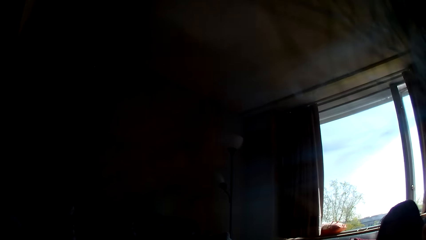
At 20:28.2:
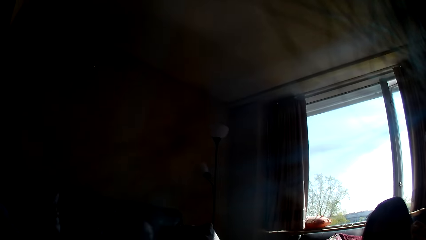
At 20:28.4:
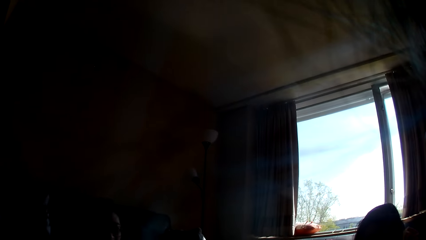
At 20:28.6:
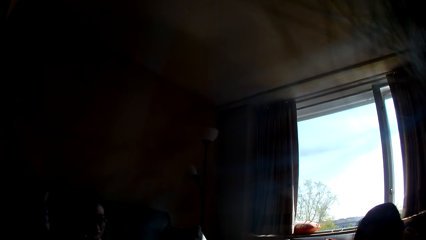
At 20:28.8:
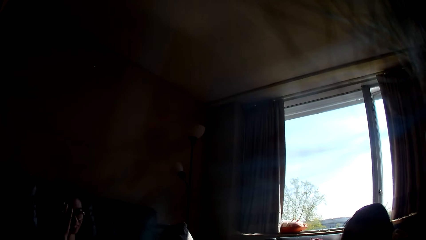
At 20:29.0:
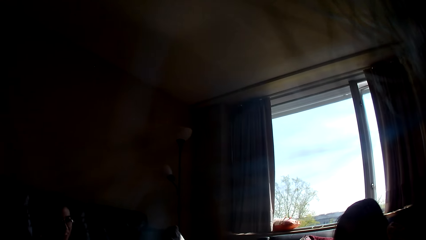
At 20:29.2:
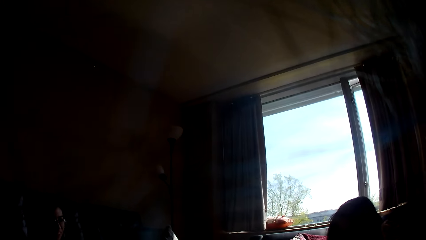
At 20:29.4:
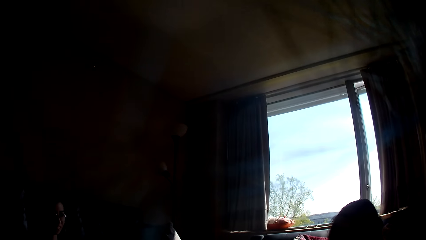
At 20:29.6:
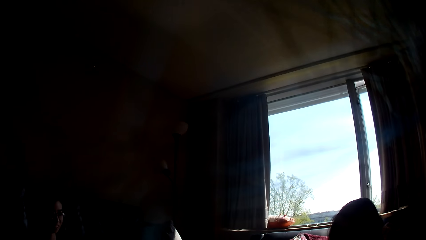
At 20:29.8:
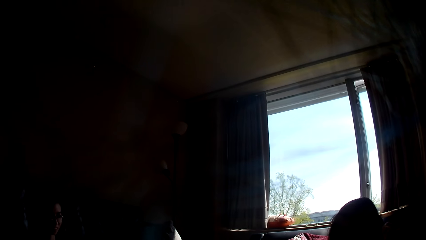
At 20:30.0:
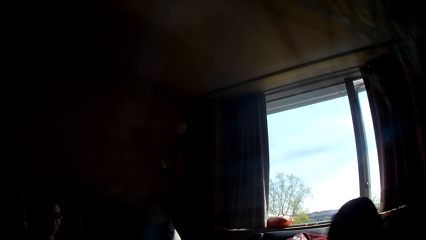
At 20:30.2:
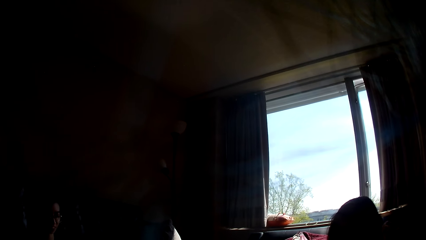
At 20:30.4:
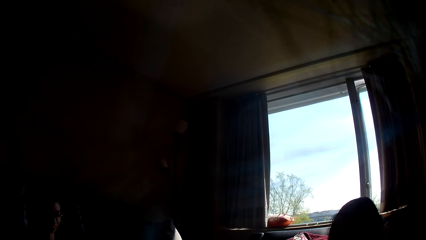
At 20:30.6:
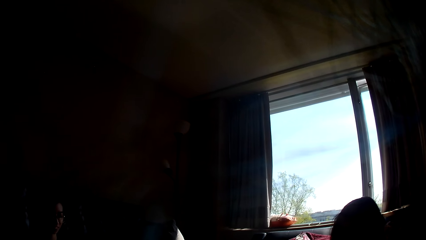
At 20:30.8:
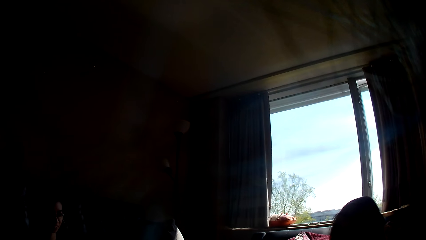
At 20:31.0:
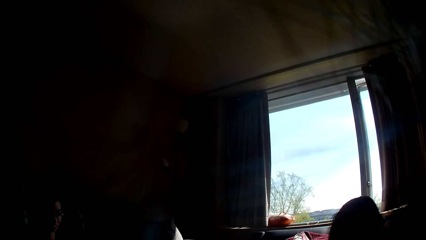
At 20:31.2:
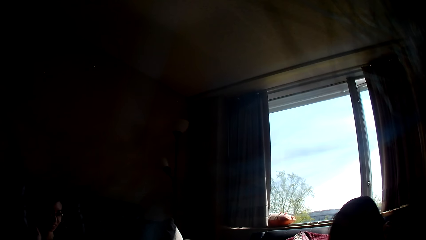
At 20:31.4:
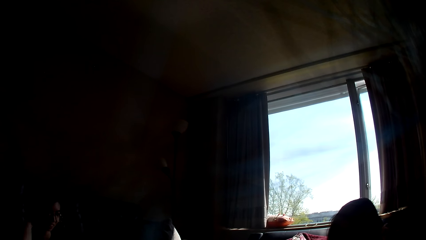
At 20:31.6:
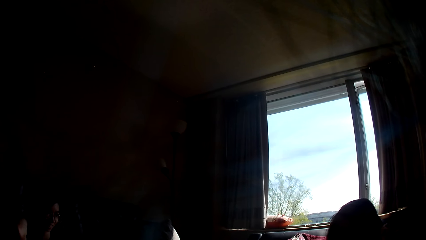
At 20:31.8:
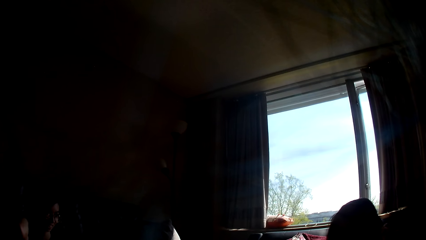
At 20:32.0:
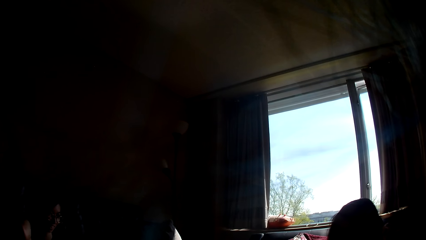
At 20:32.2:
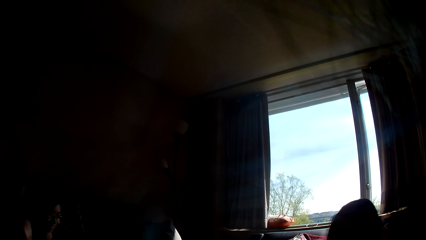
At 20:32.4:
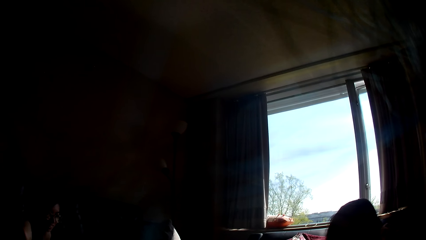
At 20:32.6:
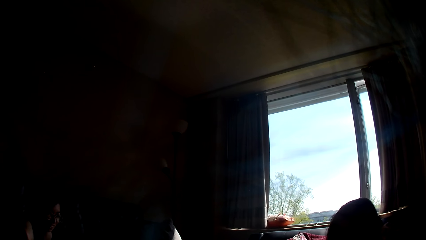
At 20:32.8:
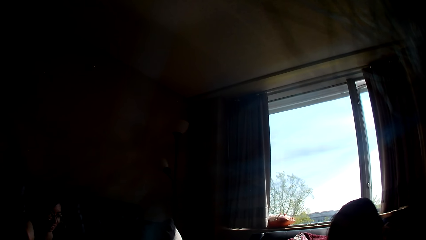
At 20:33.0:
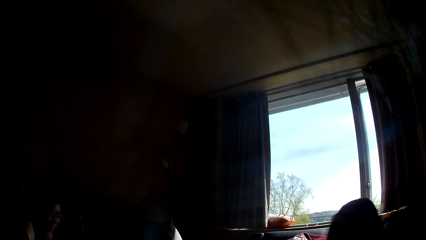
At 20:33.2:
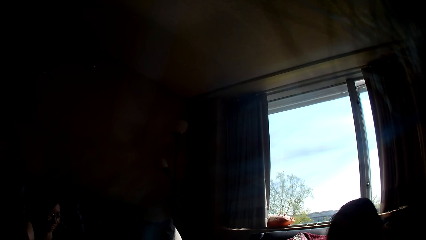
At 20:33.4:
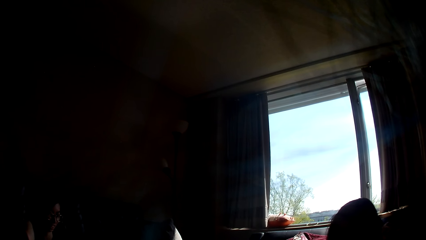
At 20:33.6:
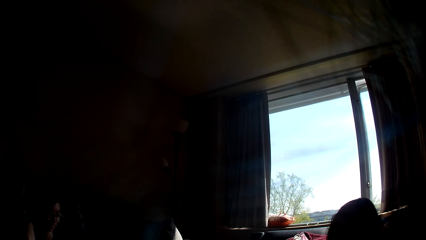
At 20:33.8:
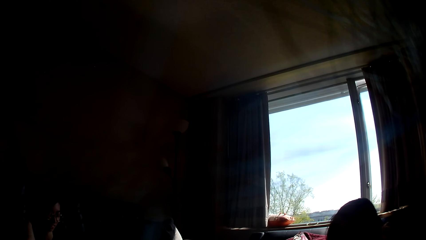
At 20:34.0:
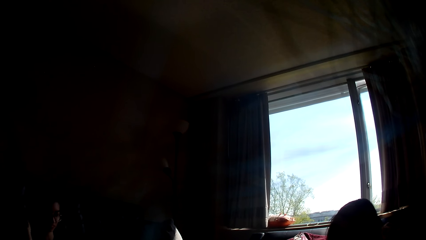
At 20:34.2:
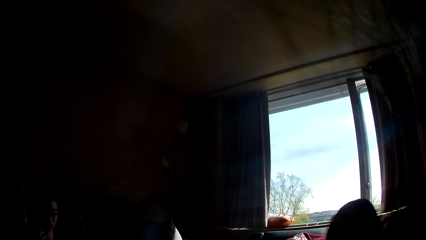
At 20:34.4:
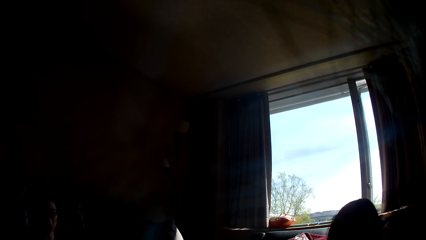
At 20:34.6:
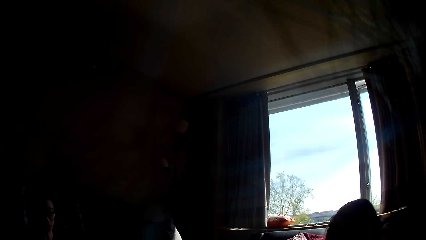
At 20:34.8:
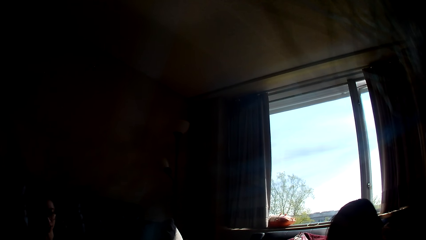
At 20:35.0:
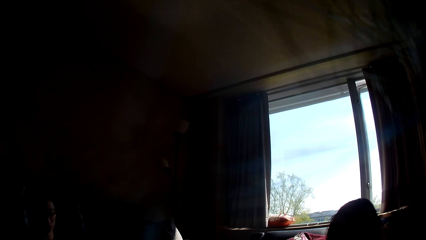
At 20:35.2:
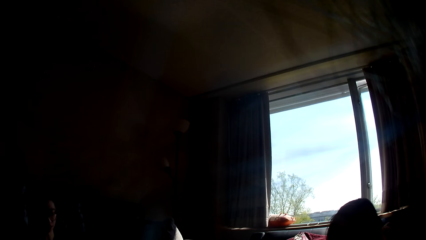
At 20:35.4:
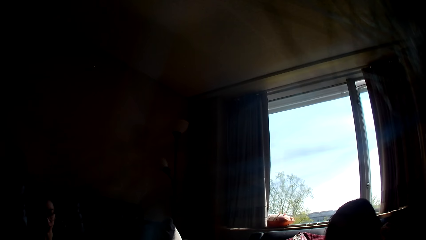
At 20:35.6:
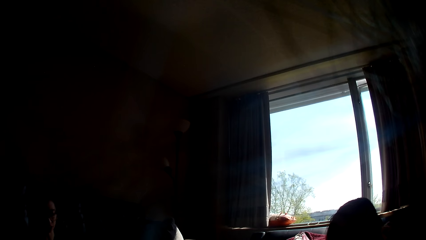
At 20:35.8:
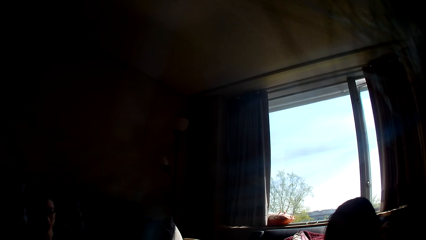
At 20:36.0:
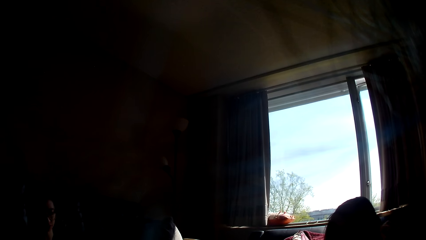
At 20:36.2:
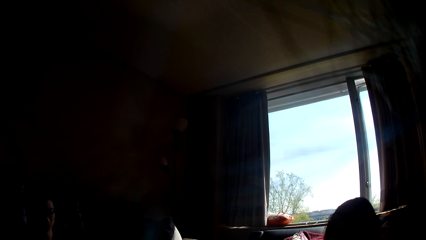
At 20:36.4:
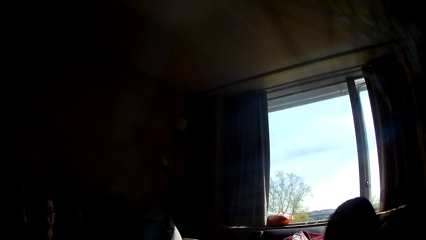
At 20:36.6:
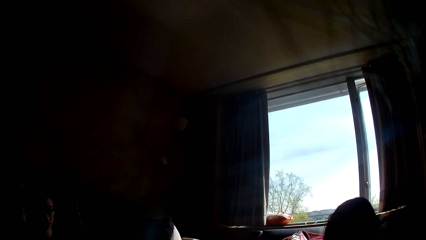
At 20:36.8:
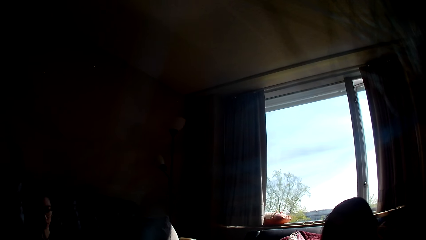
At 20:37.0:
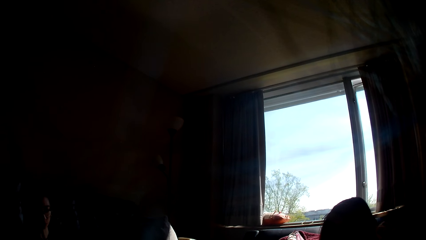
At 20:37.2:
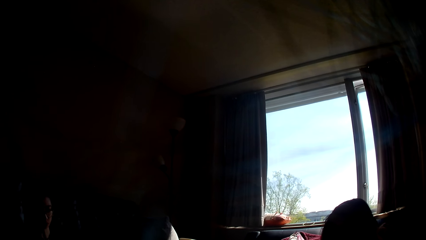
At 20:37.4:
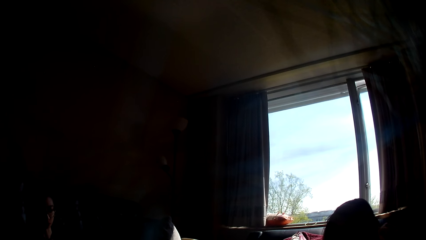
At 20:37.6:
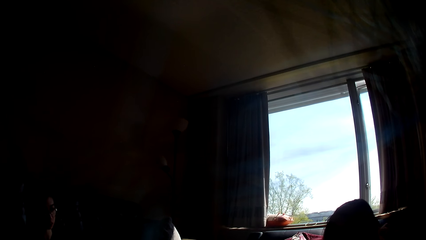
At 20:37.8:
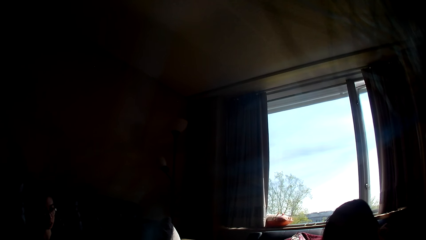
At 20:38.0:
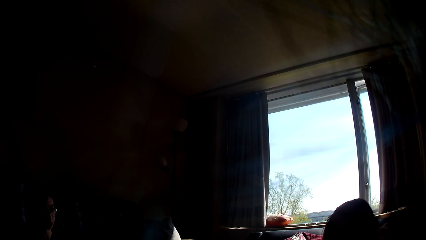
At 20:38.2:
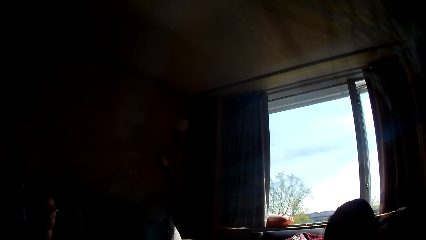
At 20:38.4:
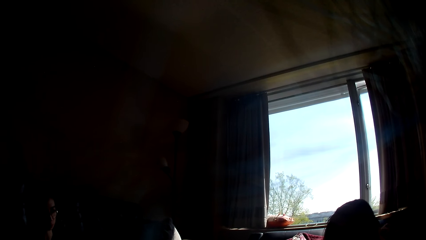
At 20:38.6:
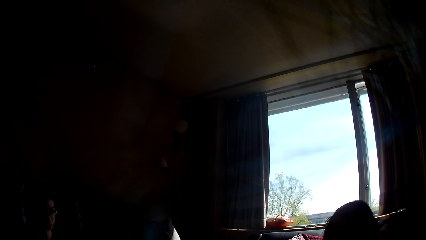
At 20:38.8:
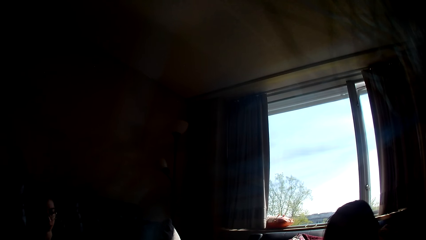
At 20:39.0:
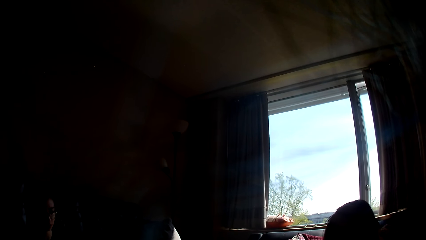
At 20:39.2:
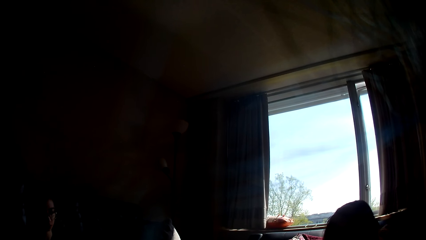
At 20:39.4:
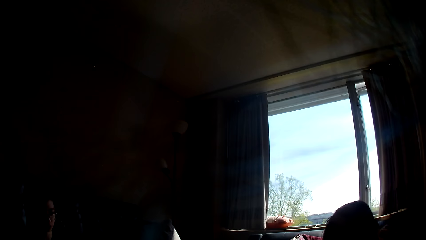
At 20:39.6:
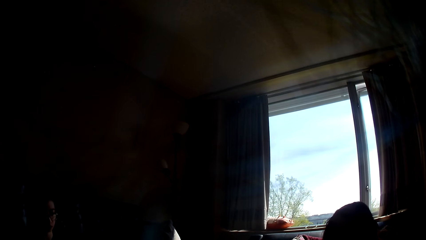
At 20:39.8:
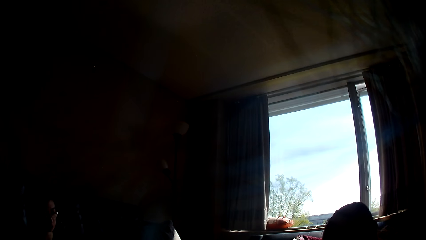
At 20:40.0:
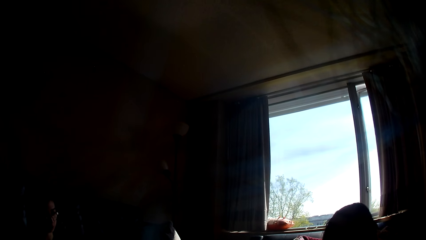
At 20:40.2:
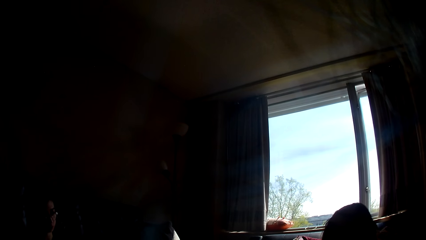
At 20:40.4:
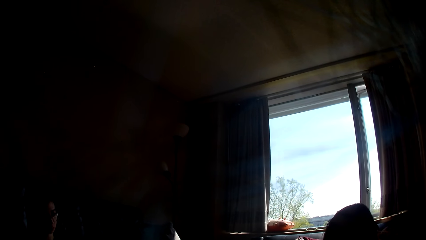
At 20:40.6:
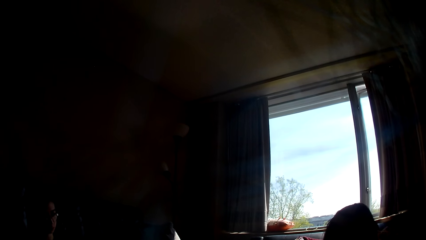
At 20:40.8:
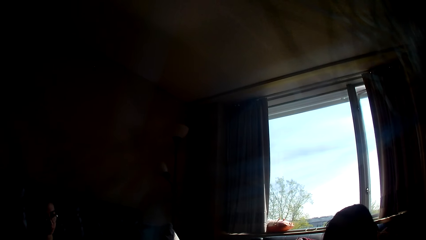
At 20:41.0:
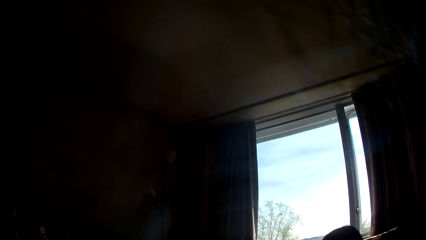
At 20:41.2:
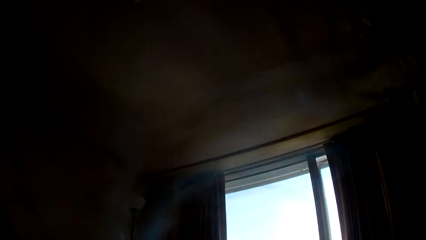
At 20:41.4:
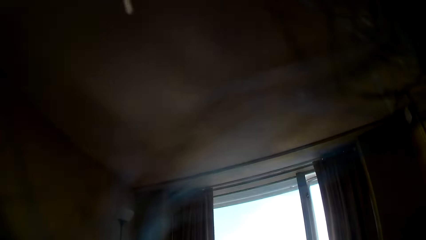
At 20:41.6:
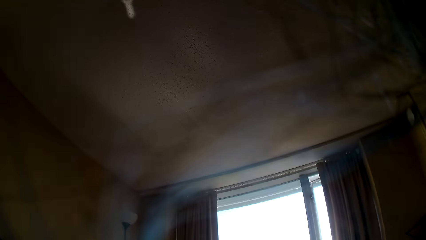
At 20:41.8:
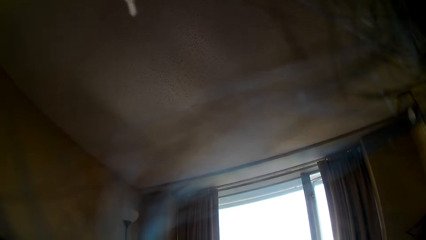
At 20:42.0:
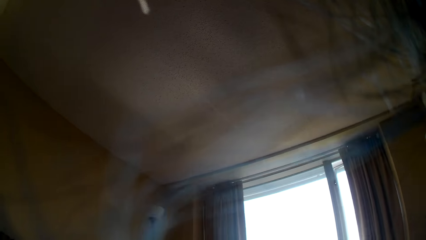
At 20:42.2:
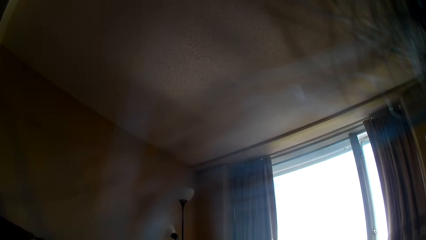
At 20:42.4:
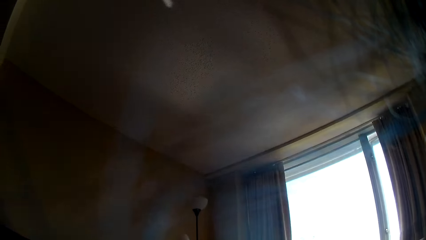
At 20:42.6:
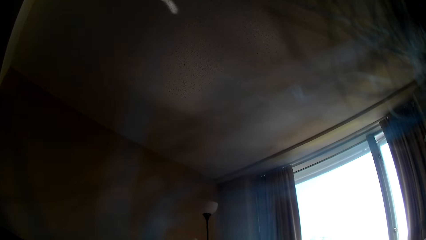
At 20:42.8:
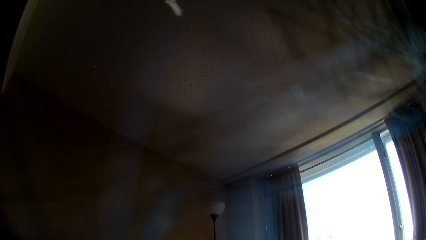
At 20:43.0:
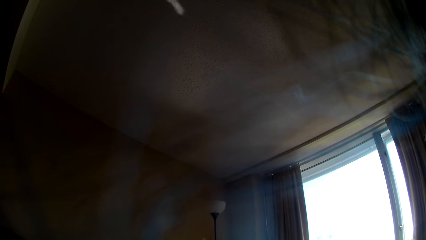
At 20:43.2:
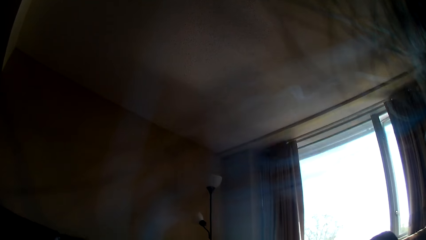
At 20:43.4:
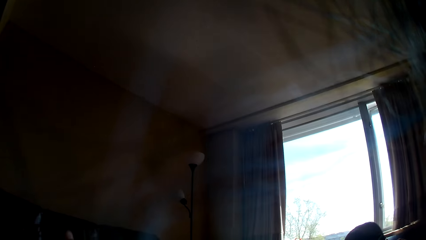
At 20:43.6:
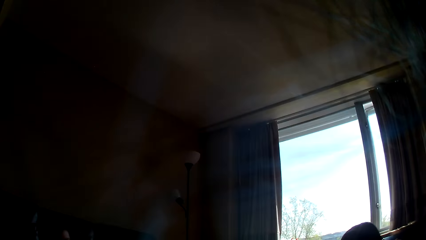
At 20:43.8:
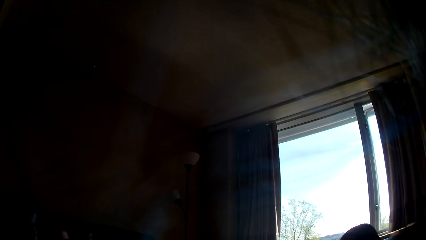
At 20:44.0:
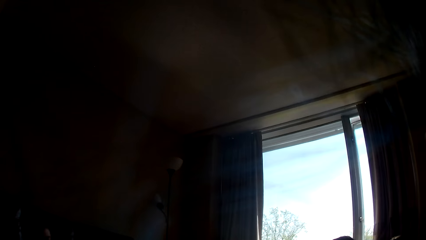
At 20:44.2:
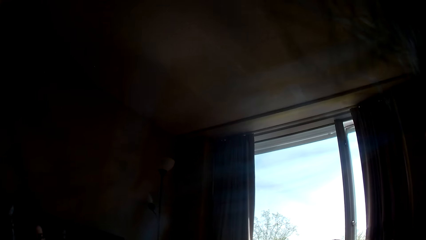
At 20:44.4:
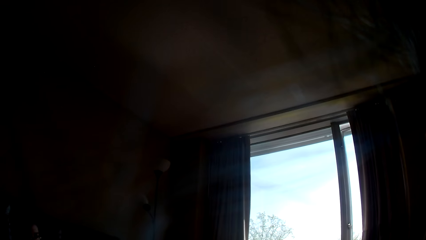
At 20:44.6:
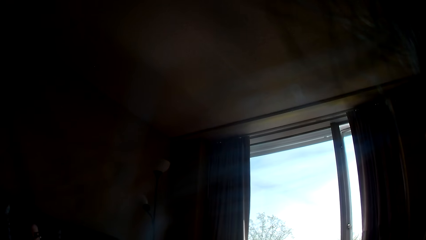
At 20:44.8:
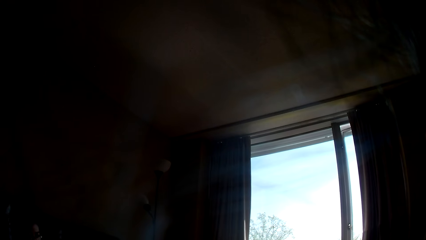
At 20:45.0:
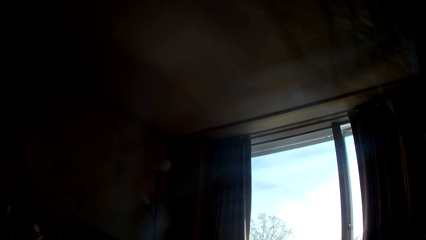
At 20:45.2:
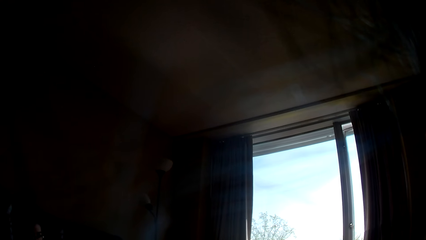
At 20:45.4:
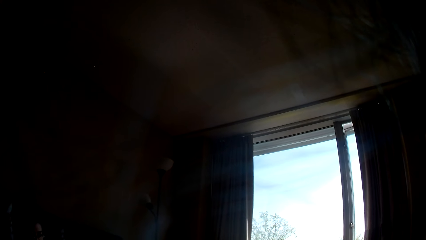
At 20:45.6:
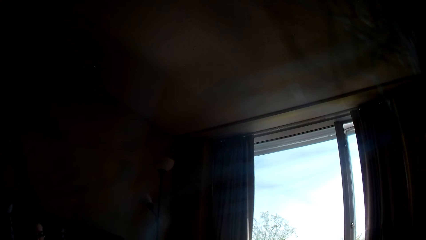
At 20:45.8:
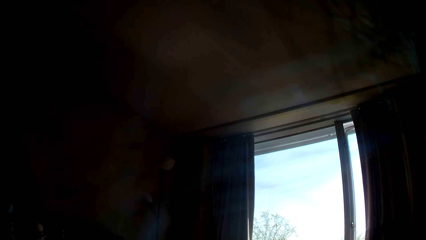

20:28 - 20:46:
A lady sits back and touches her hair.
